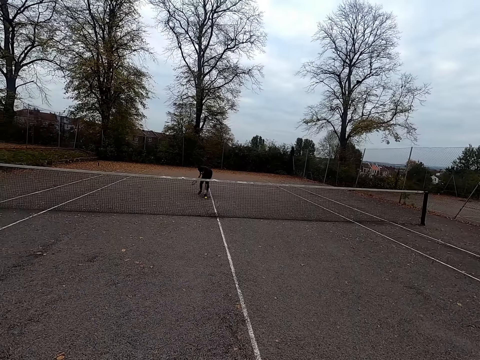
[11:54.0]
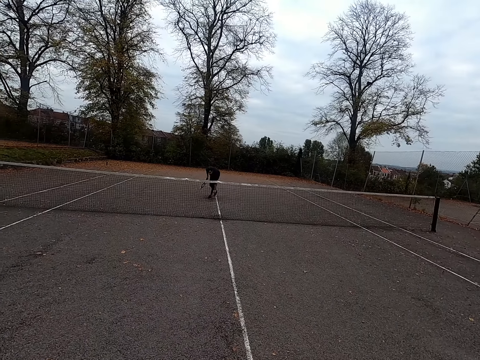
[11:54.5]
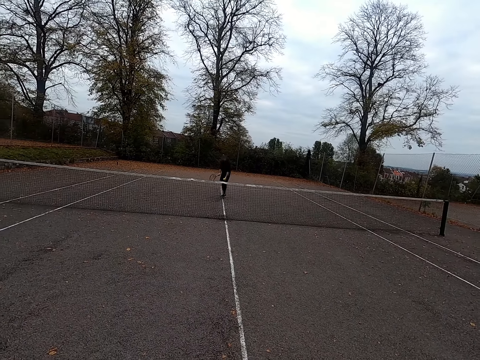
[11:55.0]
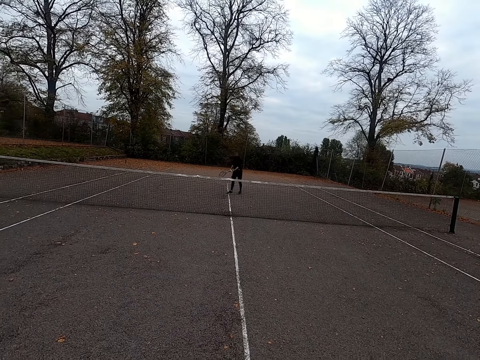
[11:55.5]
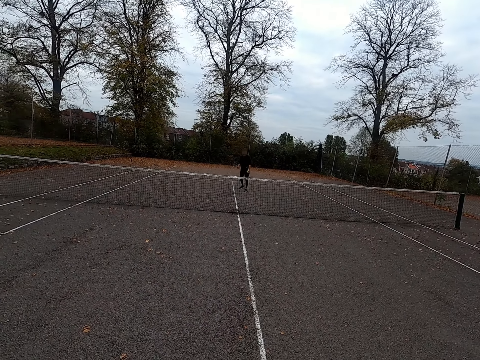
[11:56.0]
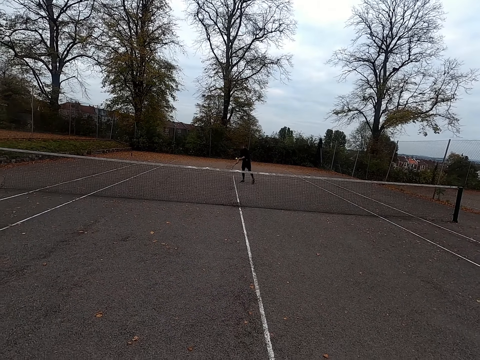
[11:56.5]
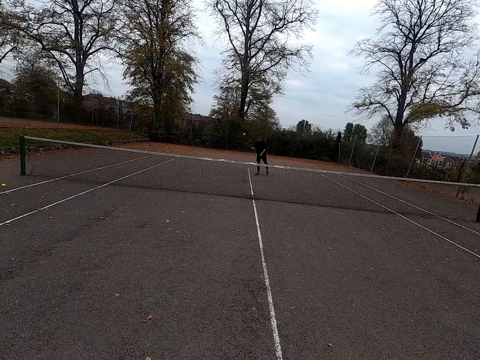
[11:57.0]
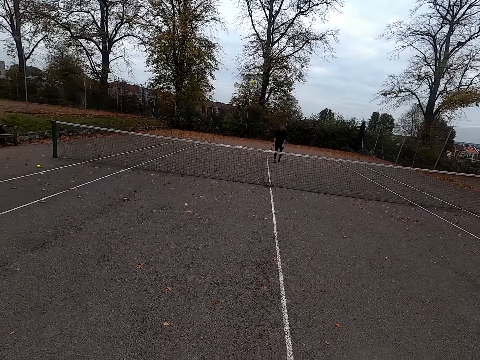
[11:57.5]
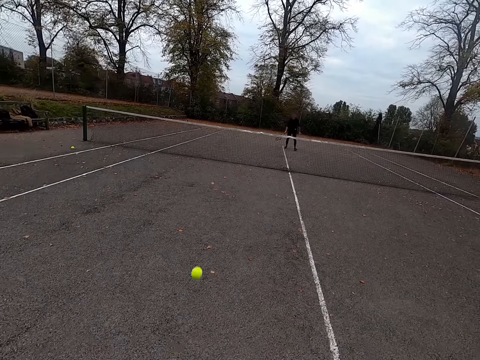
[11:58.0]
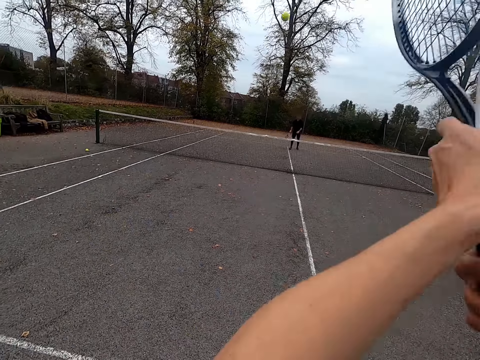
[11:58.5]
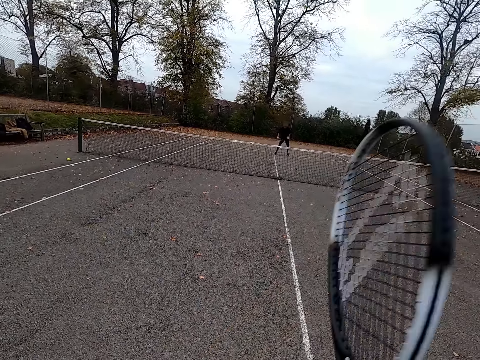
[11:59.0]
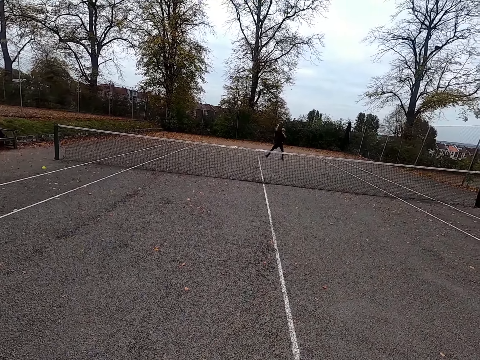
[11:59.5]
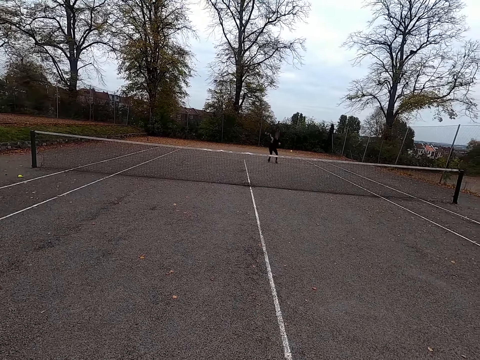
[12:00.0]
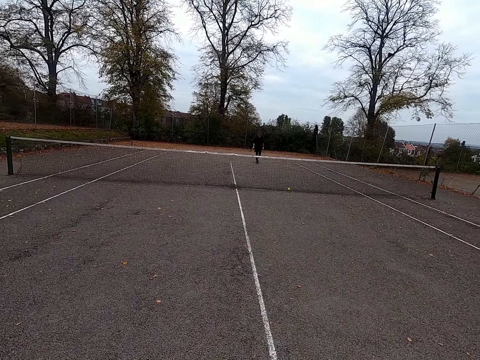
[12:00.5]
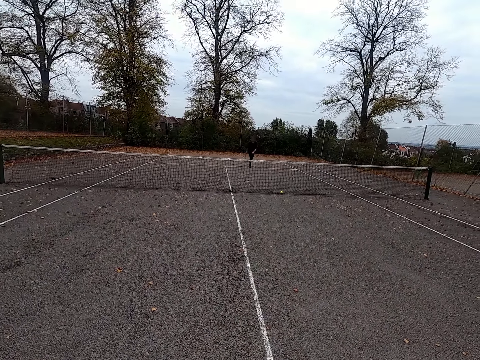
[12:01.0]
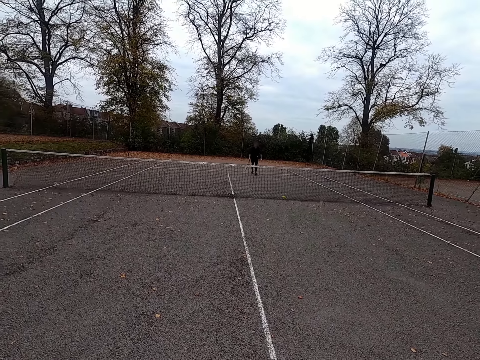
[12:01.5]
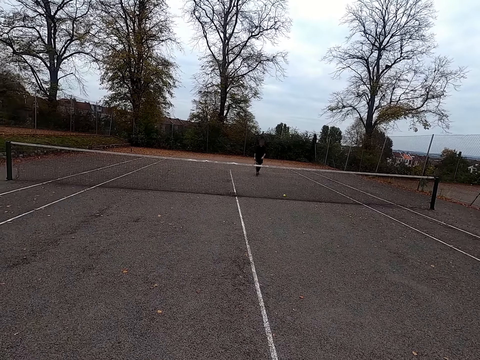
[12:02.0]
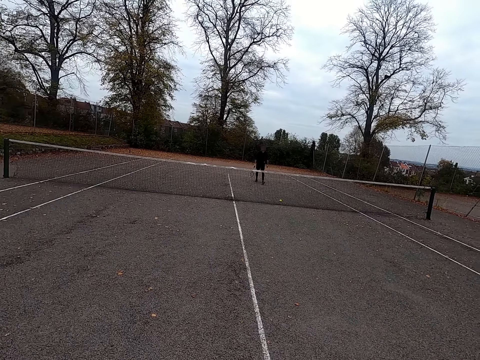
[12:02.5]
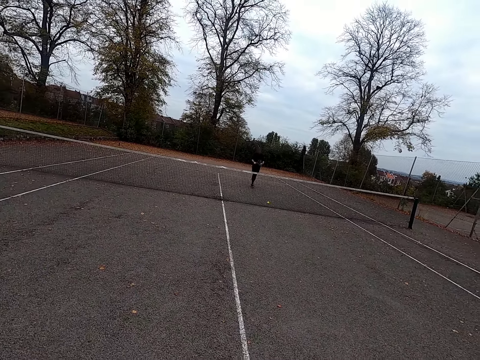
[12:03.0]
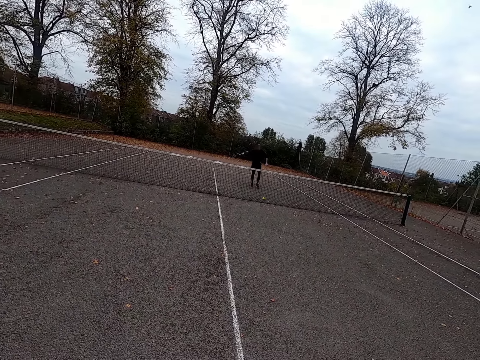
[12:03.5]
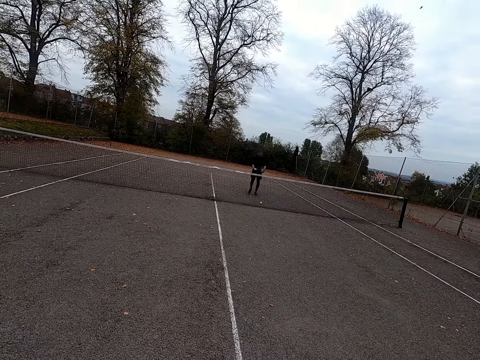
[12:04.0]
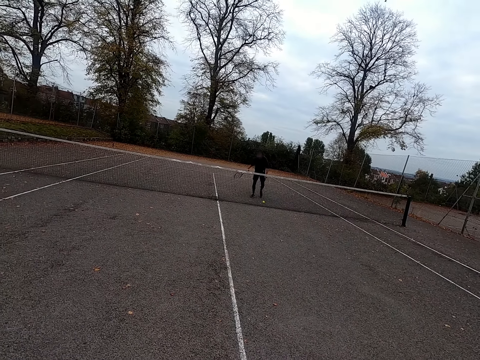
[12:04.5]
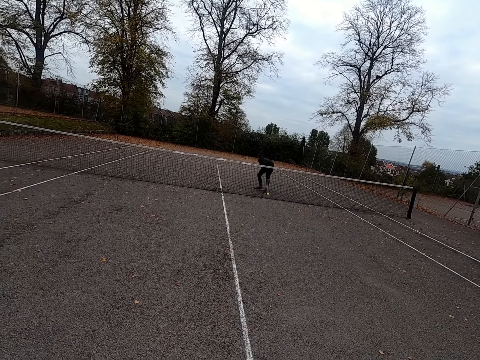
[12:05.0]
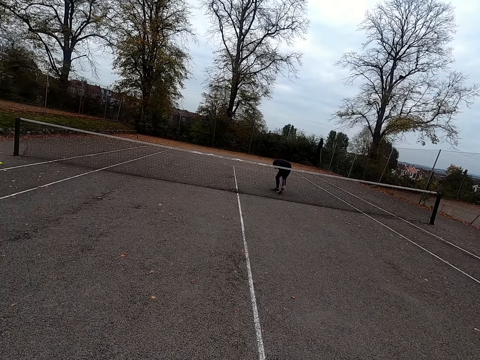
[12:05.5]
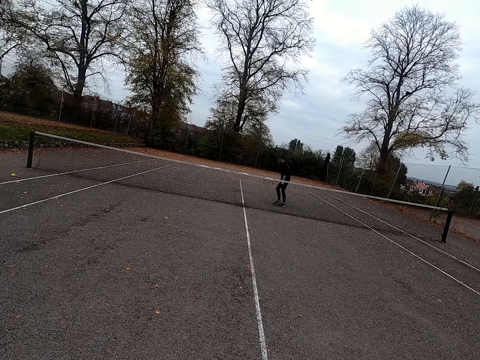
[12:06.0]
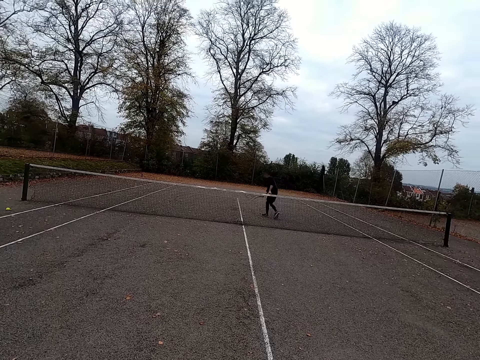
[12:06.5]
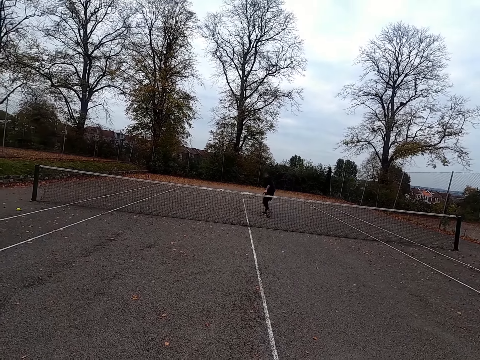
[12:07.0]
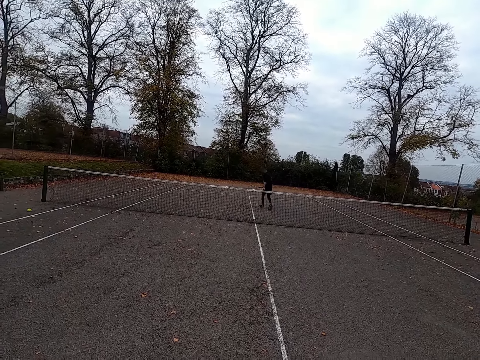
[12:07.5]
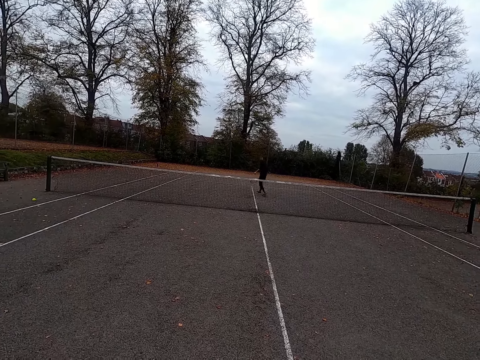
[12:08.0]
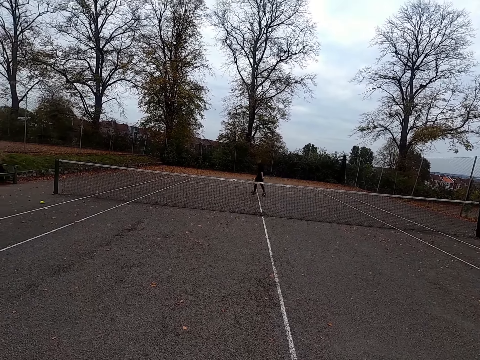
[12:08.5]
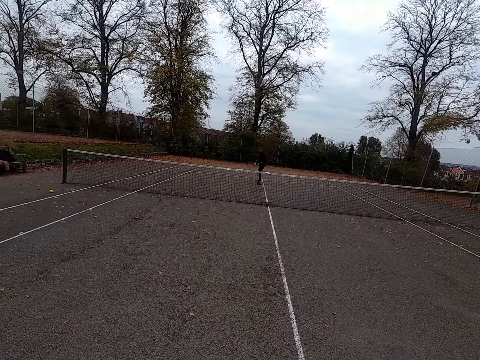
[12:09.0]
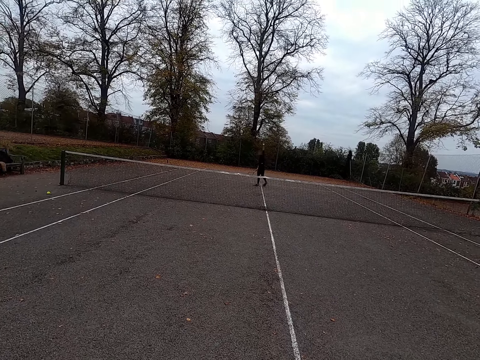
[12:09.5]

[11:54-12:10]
A man picks up a tennis ball. The man throws the ball with the tennis bat and plays against the camera wearer. The camera wearer plays against the man and throws the ball with the tennis bat. The man throws the ball with the tennis bat and walks around. The camera wearer picks up the ball. The man collects the tennis ball and walks around.

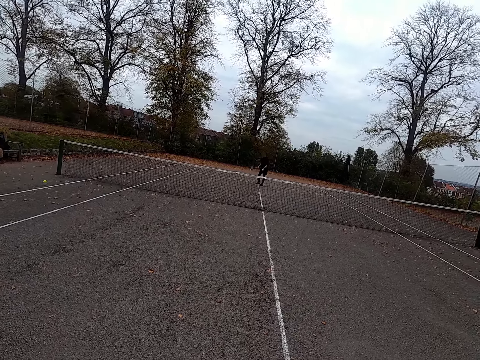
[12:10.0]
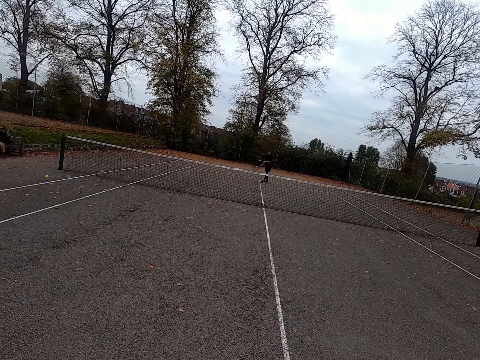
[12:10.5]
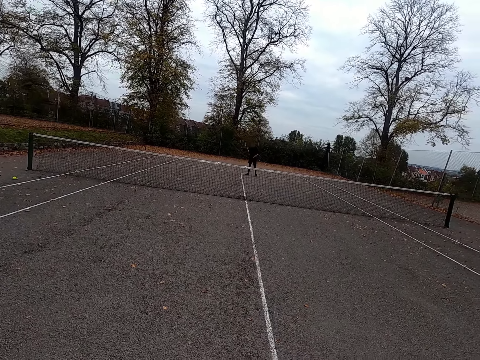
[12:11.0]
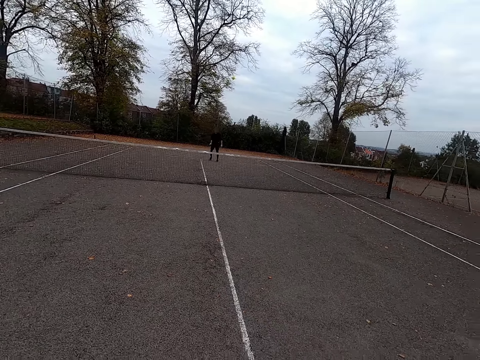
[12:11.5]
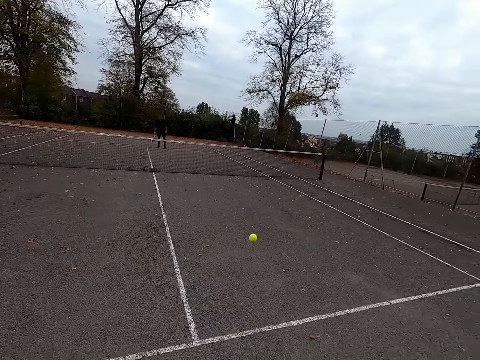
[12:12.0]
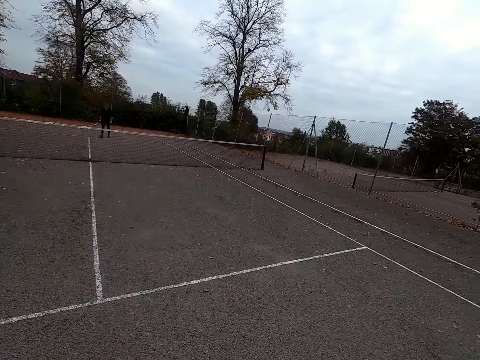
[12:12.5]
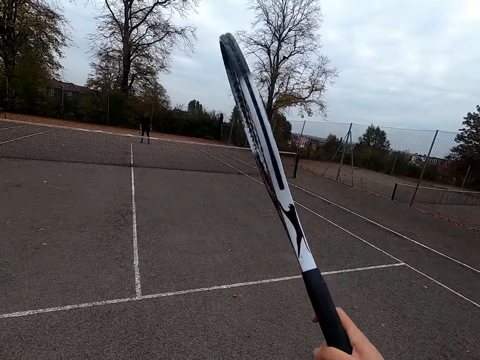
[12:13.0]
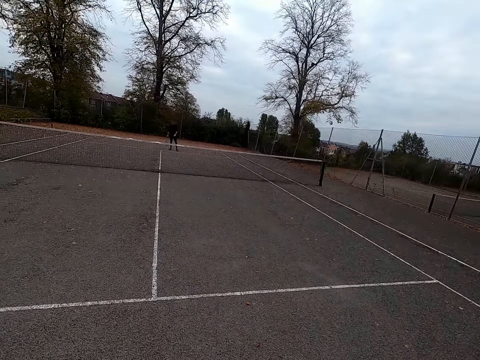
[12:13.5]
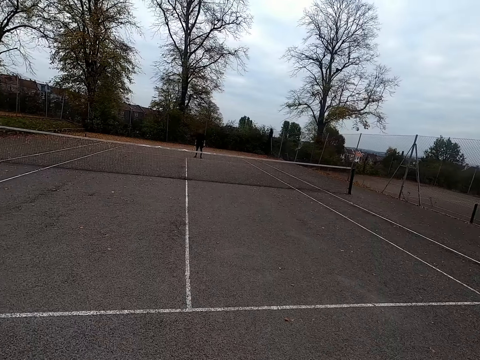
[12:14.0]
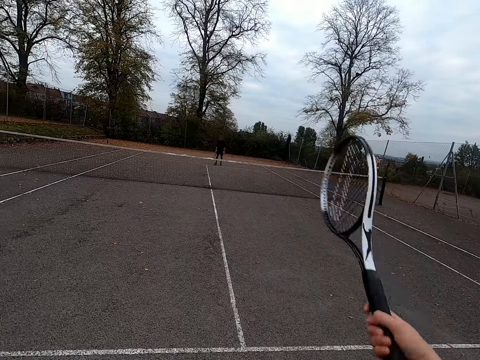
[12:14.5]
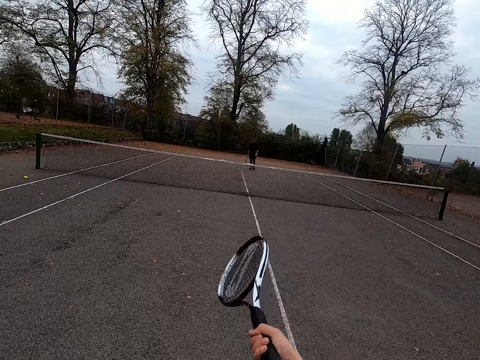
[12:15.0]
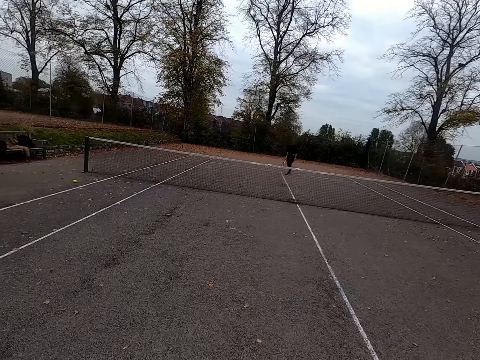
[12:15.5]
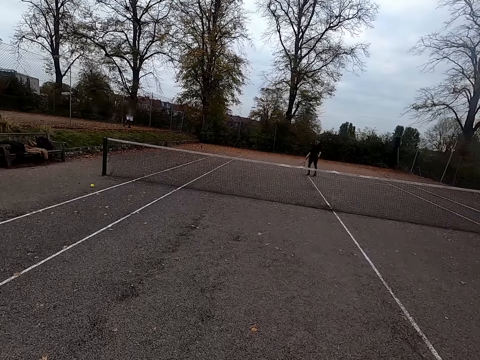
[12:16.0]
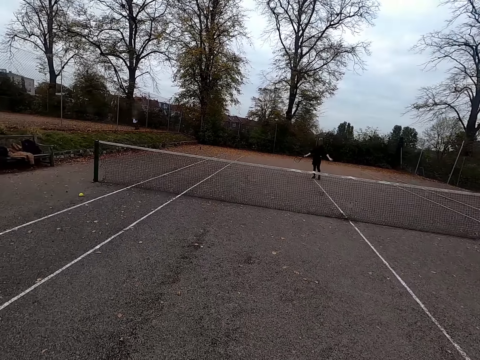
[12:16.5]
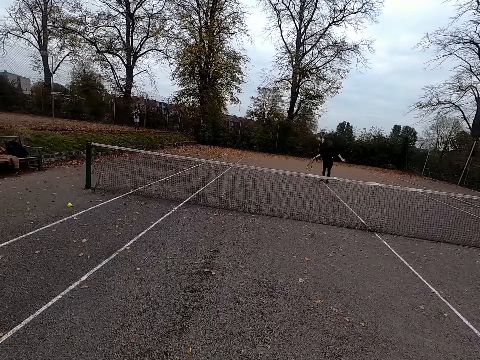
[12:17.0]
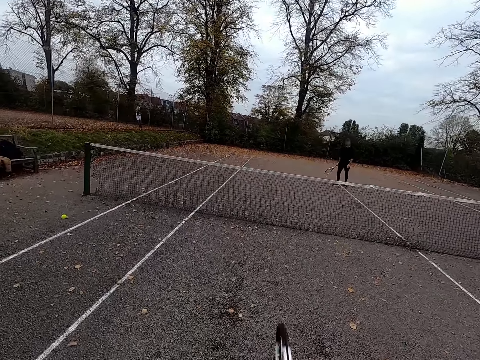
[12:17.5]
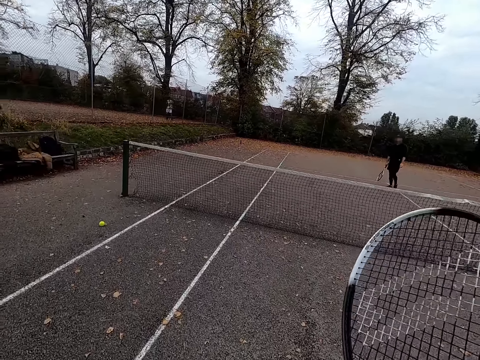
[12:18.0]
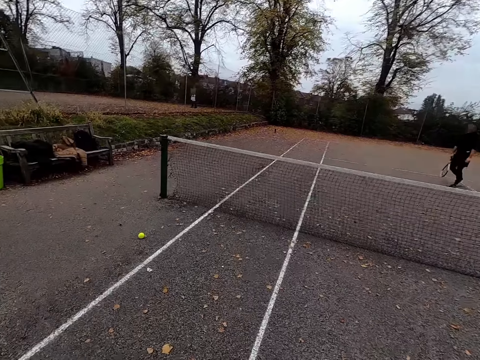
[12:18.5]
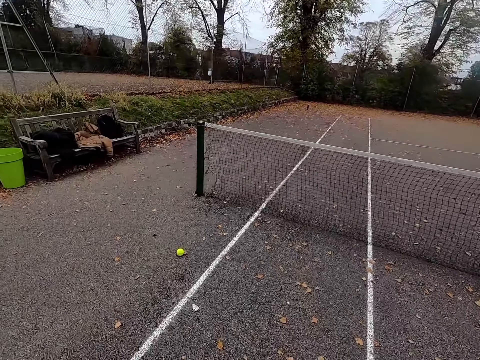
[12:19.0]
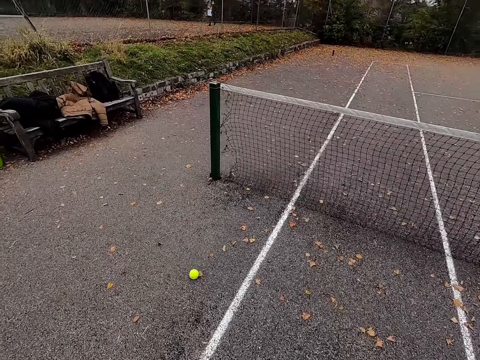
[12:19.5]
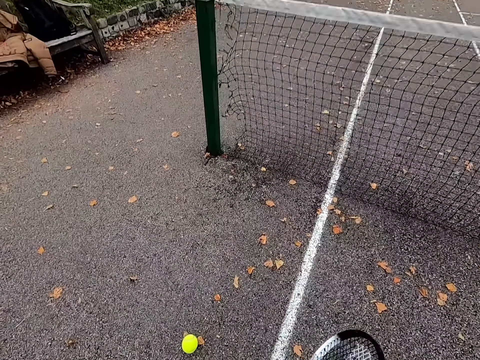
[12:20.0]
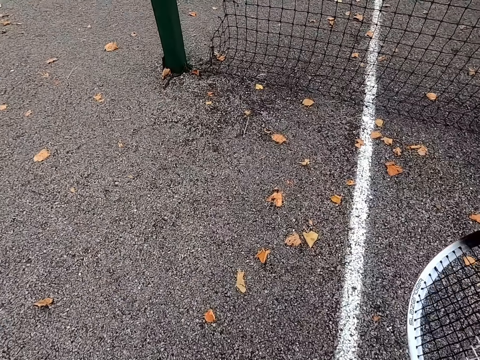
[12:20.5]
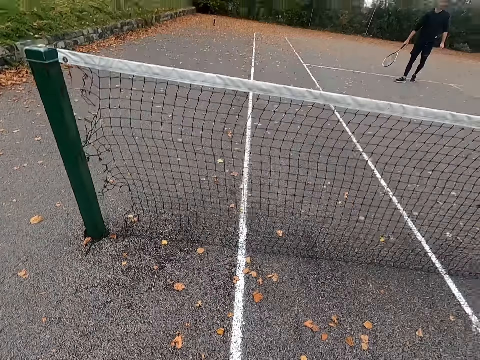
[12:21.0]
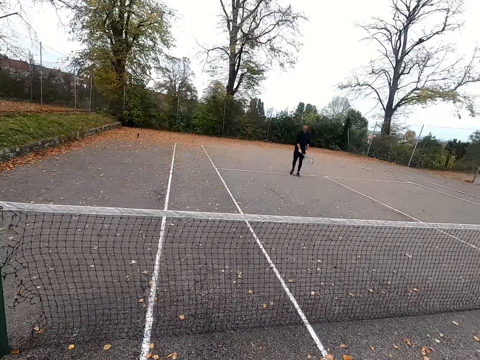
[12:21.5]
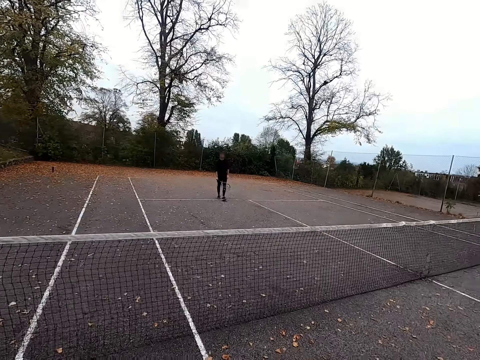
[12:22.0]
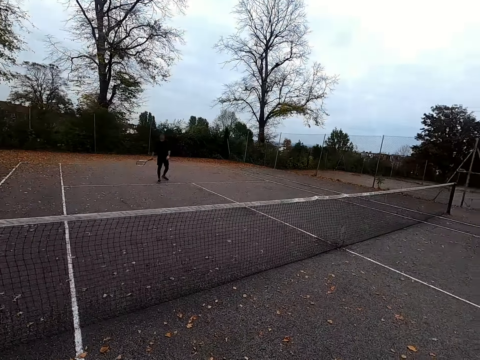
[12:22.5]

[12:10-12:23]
A man plays against the camera wearer. The man throws the ball with the tennis bat. The camera wearer throws the ball with the tennis bat, plays against the man, and walks around. They pick a tennis ball.
